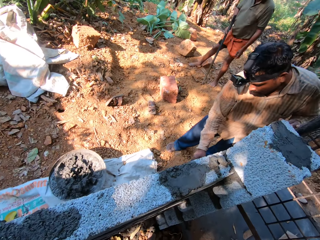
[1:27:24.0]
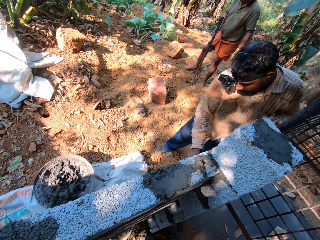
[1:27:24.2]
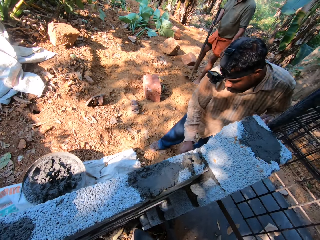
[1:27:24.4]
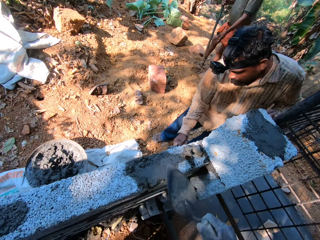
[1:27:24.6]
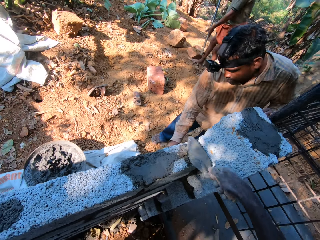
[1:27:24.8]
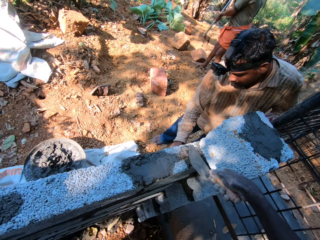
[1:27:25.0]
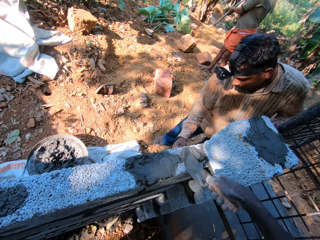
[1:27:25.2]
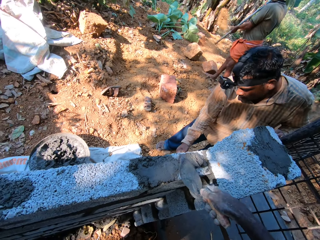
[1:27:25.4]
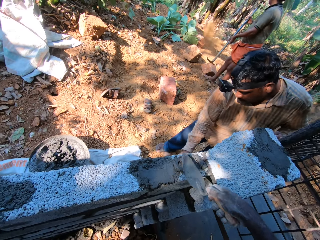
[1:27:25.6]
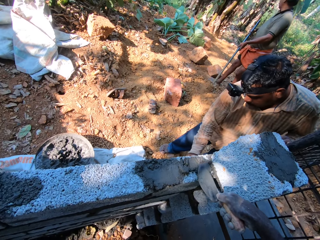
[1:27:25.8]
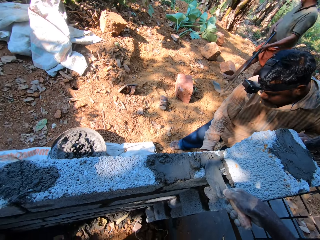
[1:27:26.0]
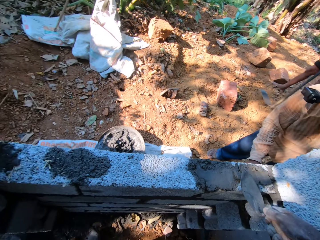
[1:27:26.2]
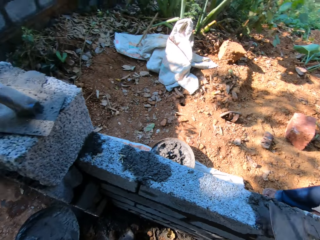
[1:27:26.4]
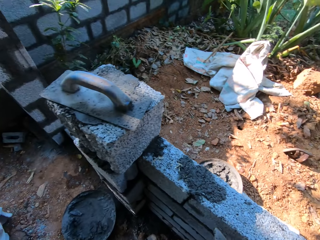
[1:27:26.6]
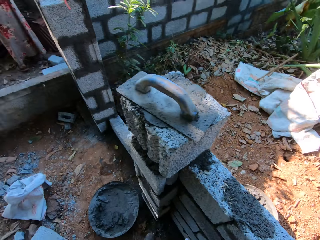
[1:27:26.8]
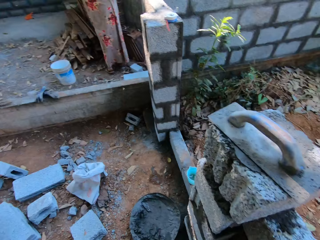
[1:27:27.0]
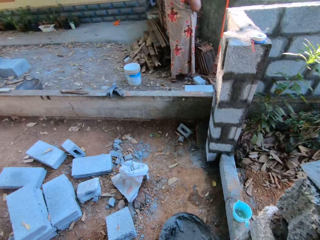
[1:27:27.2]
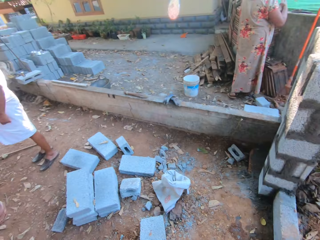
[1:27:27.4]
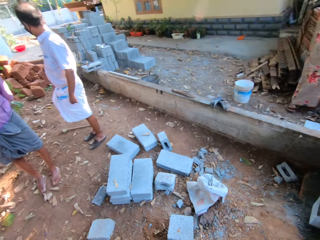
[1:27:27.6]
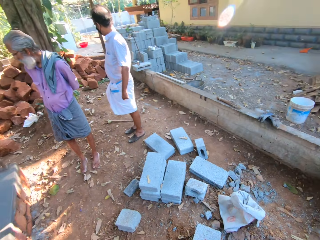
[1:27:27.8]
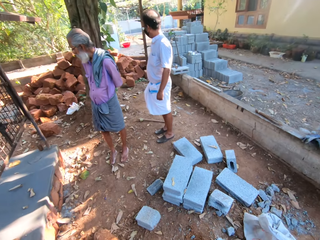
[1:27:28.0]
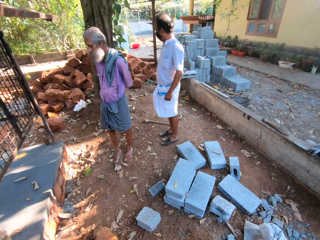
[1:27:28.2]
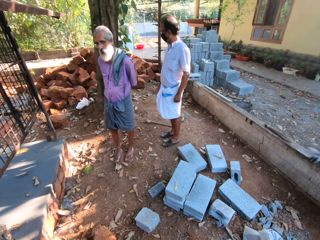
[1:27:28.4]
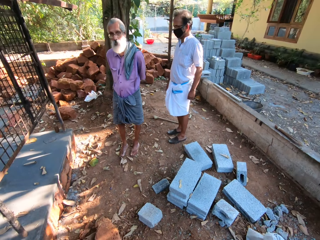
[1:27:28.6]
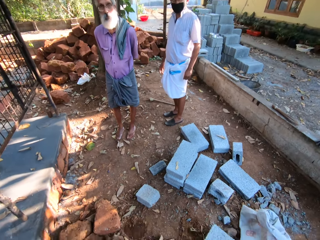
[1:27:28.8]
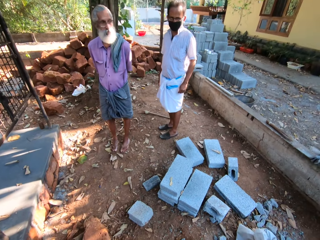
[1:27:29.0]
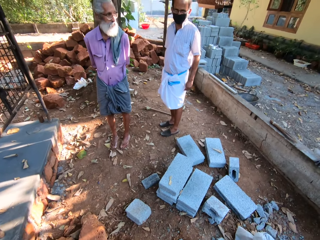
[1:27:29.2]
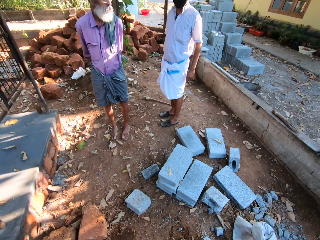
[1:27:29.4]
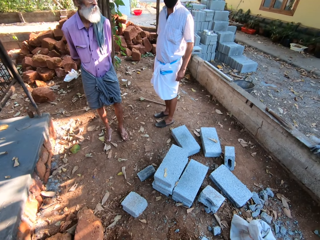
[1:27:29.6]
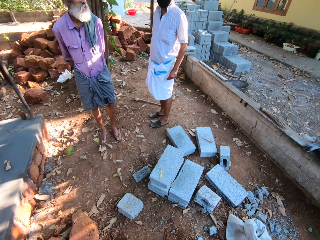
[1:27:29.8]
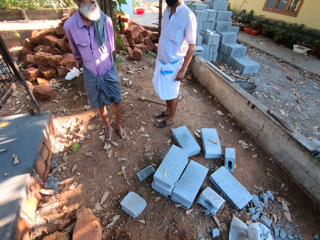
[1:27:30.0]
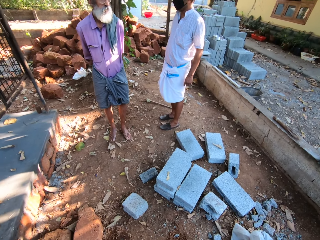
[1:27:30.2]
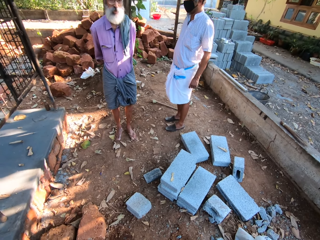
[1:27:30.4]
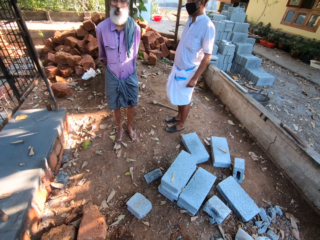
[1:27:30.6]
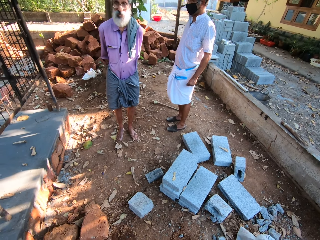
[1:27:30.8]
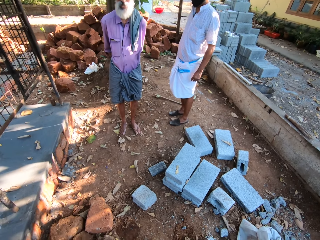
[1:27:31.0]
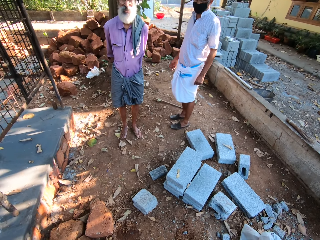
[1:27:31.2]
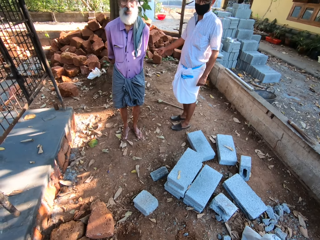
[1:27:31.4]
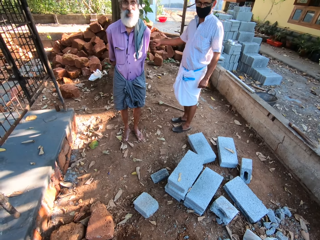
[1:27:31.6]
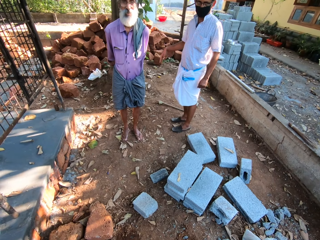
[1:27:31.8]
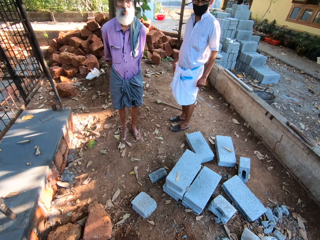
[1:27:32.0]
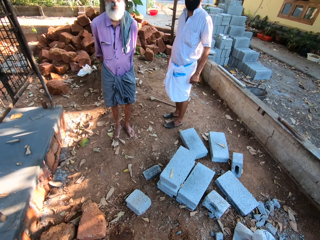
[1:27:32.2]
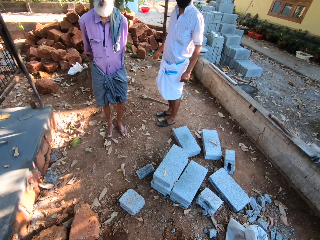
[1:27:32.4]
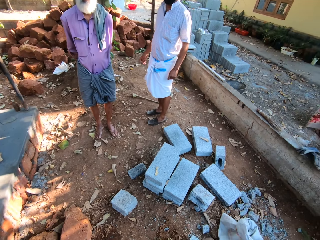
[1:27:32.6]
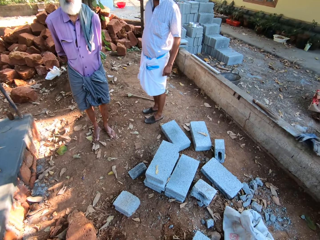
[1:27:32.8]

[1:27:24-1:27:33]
The camera wearer looks around the construction site. He smoothens the mortar on the fence with the hand trowel in his right hand. A man throws sand on the floor with the hoe in his hands. The camera wearer looks around the construction site. Another man interacts with a third man.

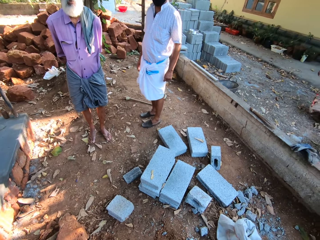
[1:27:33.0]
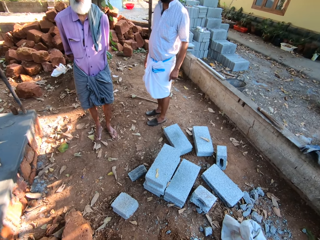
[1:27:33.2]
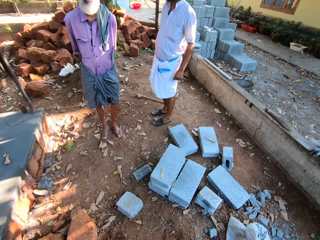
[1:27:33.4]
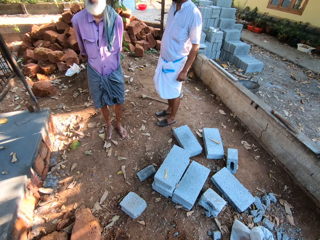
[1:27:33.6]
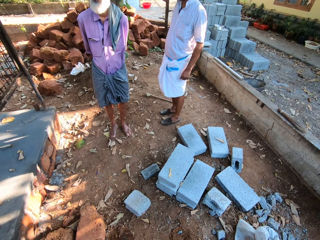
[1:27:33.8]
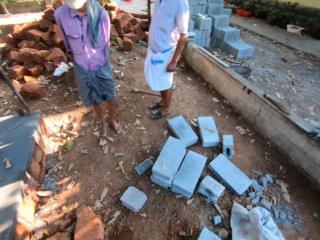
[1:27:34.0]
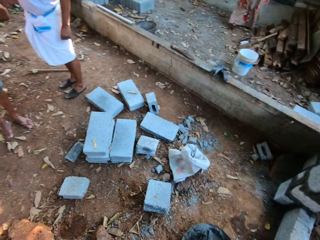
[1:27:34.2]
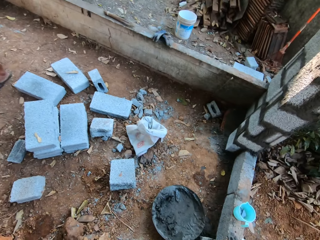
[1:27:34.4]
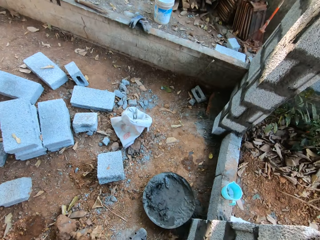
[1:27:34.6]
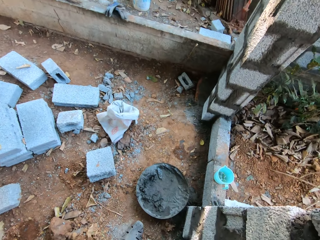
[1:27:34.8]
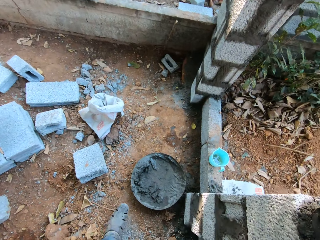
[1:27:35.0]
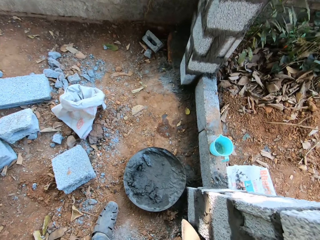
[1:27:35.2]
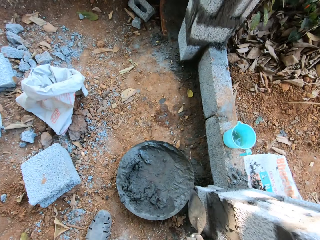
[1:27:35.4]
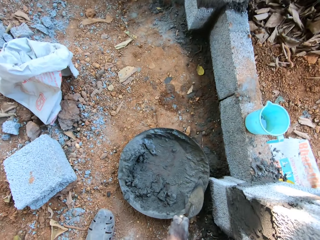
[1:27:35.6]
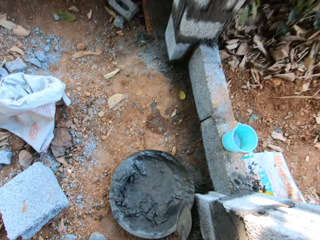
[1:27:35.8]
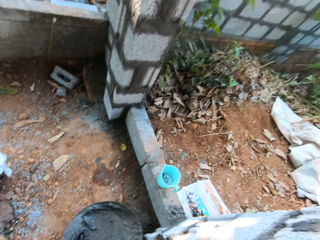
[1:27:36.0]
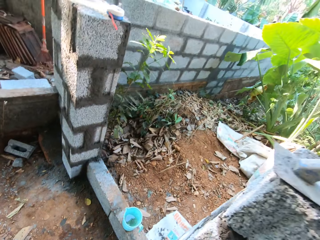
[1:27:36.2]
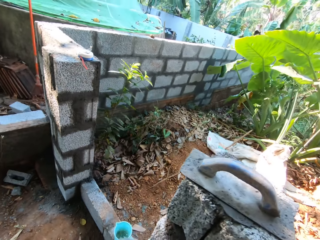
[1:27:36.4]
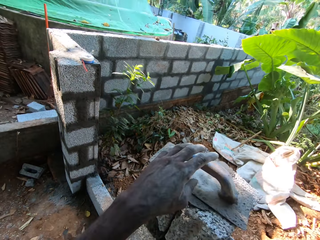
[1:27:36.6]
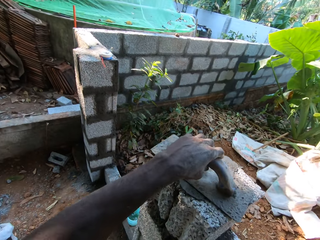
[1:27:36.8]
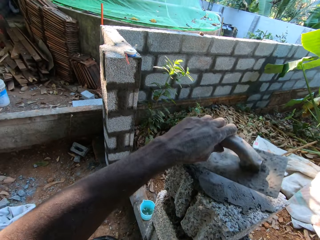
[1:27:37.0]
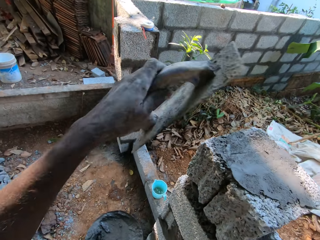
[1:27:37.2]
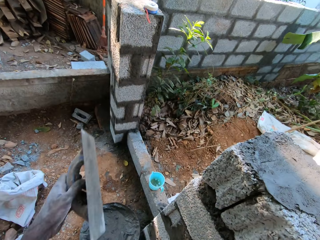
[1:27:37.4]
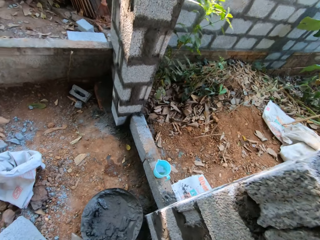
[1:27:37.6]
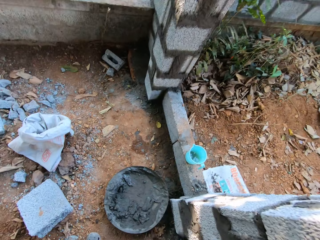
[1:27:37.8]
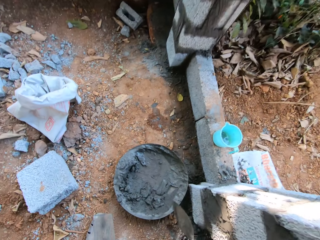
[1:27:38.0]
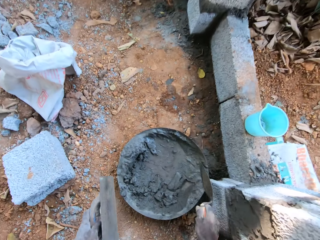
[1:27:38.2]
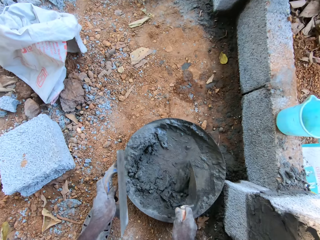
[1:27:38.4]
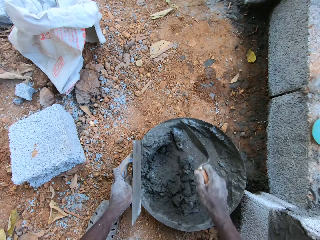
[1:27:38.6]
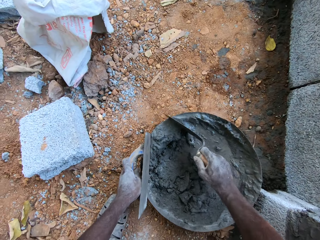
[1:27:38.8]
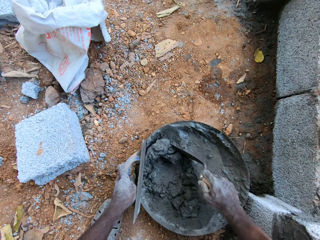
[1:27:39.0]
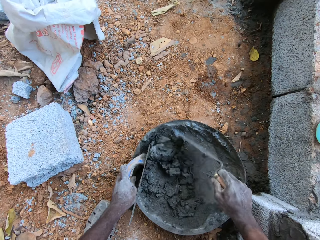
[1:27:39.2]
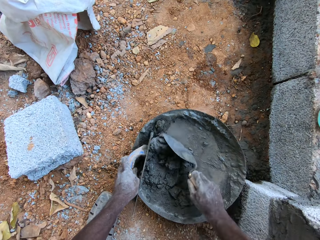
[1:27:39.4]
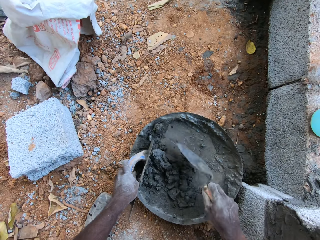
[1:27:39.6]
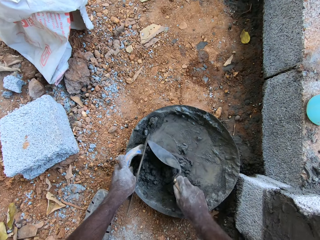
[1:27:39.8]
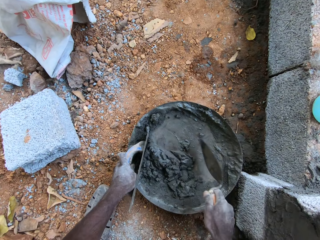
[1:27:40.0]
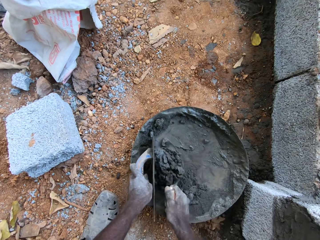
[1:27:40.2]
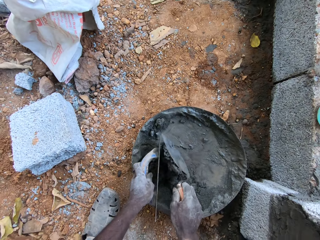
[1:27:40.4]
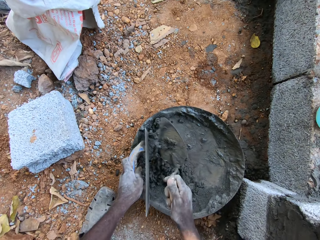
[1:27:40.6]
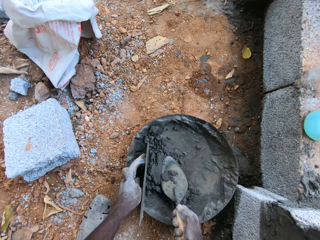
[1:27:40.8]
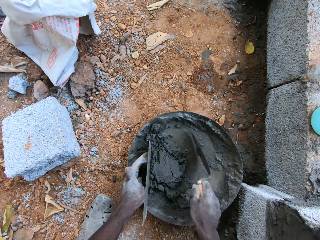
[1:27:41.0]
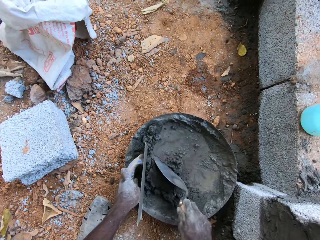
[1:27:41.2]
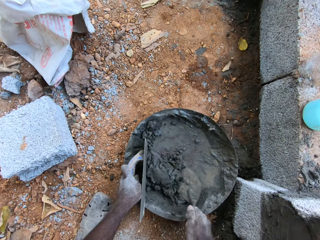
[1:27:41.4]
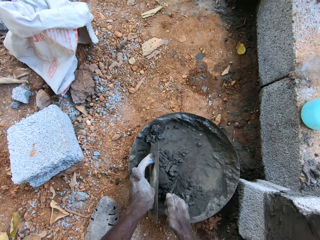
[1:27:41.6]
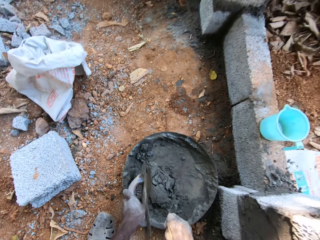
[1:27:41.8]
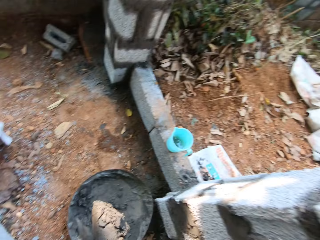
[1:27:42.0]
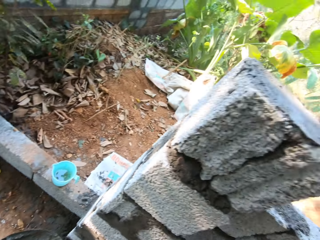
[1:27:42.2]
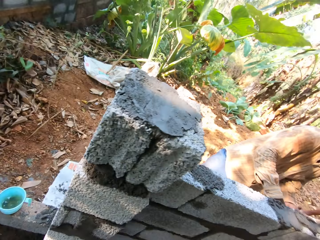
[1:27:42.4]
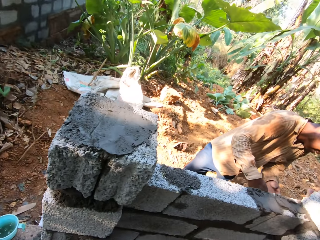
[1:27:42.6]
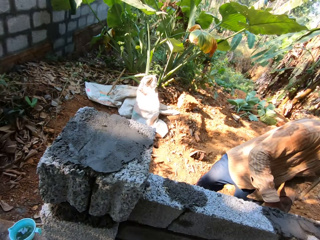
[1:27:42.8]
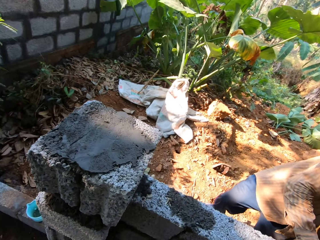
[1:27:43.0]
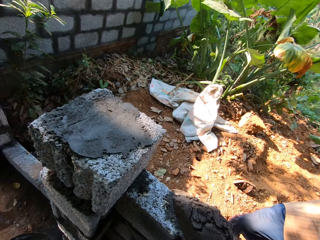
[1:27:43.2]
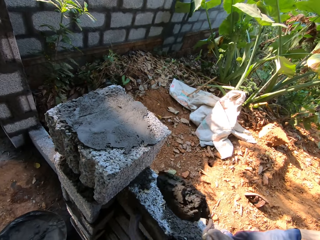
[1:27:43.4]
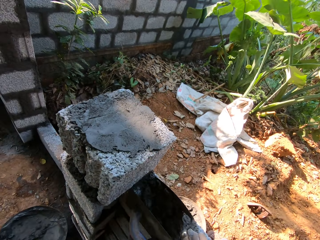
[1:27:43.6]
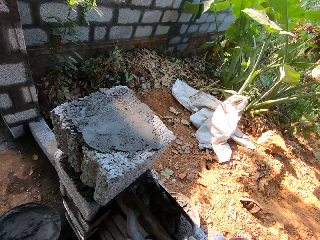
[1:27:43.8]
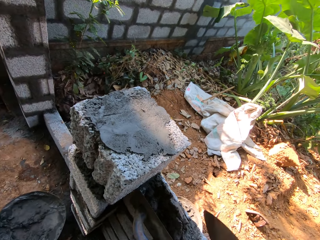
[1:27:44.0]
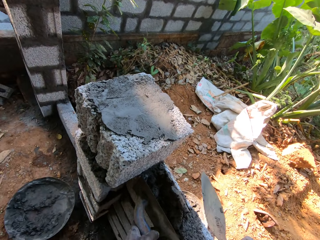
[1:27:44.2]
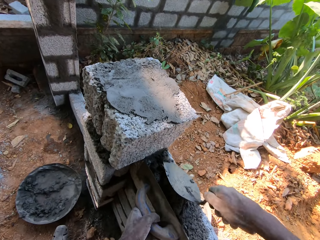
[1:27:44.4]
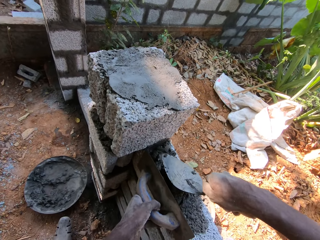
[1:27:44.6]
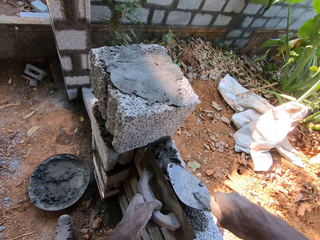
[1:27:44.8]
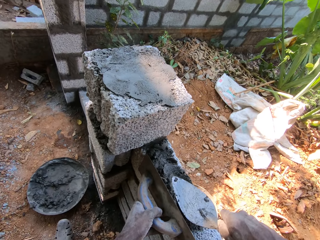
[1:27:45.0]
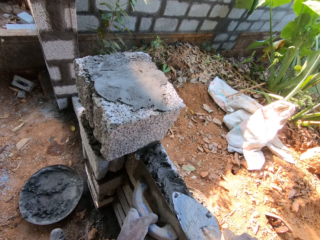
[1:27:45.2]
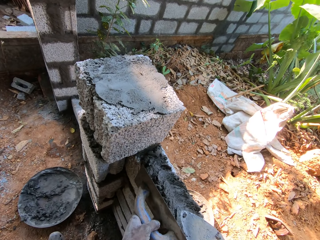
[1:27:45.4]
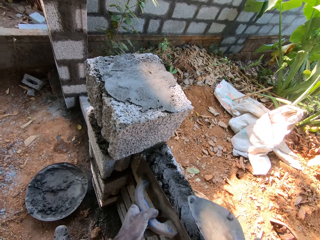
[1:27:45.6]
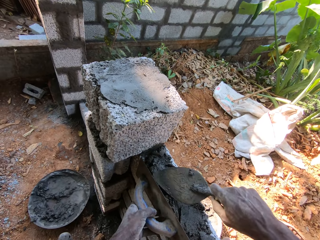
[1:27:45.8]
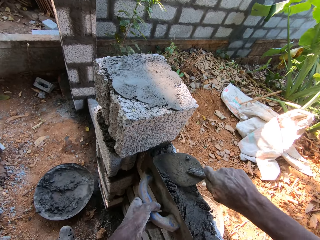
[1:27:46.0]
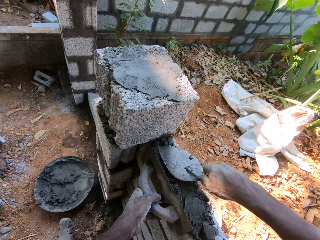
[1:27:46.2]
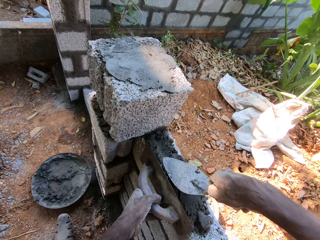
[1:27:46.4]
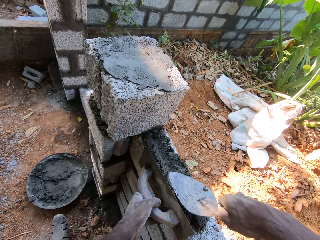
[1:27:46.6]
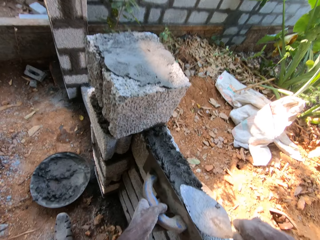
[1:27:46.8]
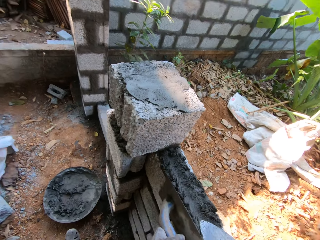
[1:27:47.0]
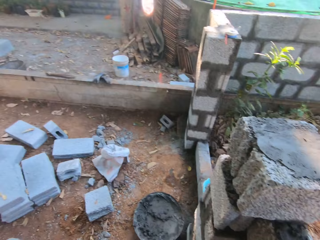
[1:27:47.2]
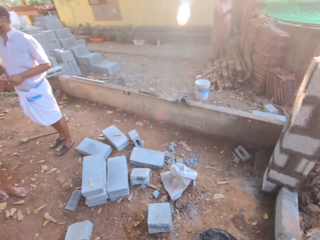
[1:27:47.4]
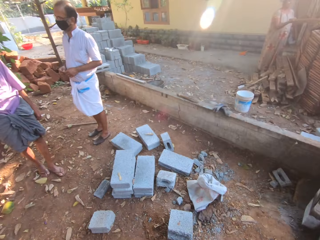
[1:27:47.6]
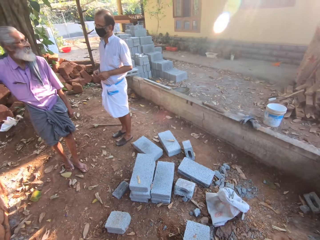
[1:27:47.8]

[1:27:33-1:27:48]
The camera wearer touches the mortar in the head pan on the floor with the hand trowel in his right hand. He scoops concrete from the bowl with a trowel. He picks up a wooden or metal float on the fence with his left hand. He mixes the mortar in the head pan on the floor with the hand trowel in his right hand. He packs some mortar from the head pan on the floor with the hand trowel in his right hand. He turns around the construction site. He holds the wooden float in his left hand on the fence. He pours the mortar in the hand trowel in his right hand on the fence. He balances the concrete with the metal float. He smoothens the mortar on the fence with the hand trowel in his right hand.
